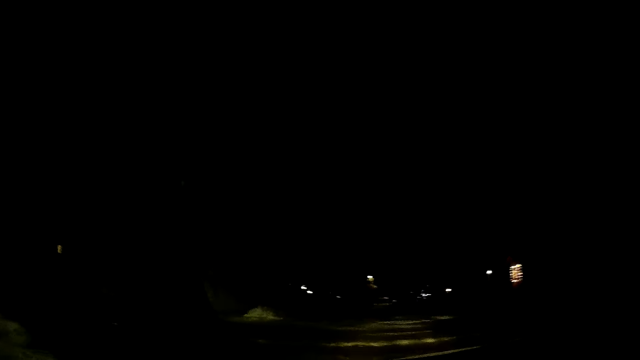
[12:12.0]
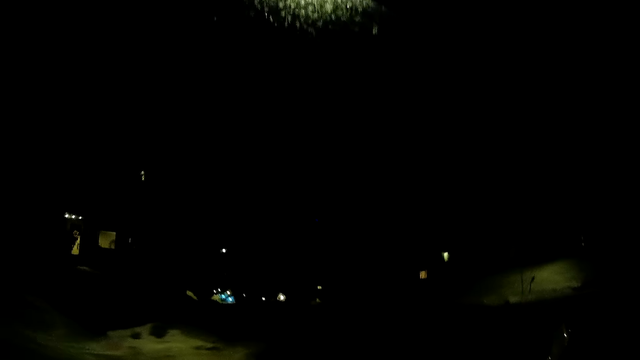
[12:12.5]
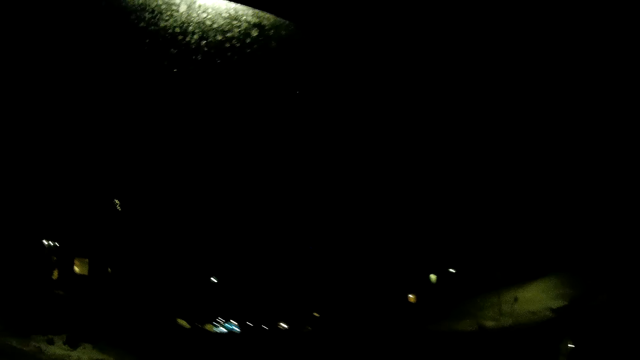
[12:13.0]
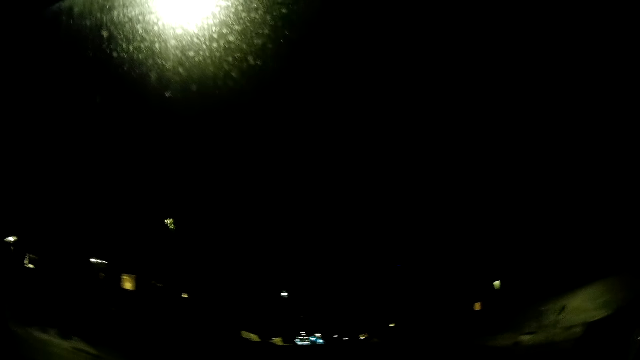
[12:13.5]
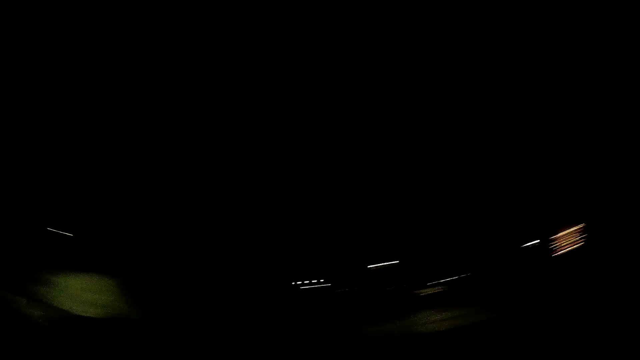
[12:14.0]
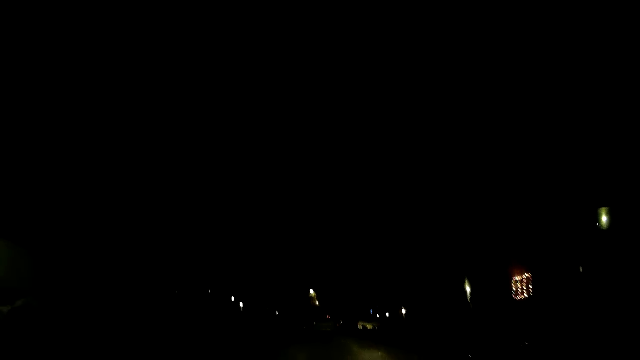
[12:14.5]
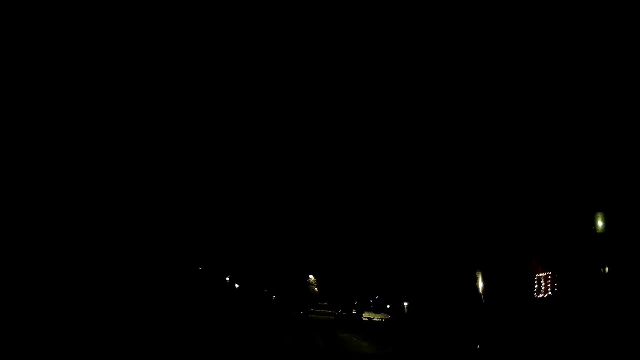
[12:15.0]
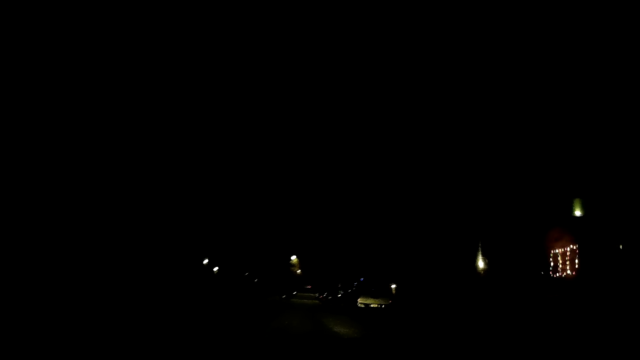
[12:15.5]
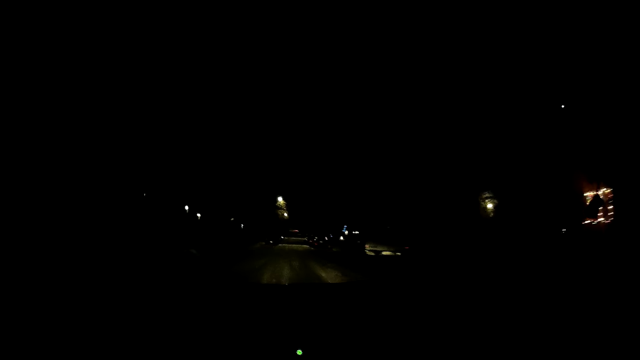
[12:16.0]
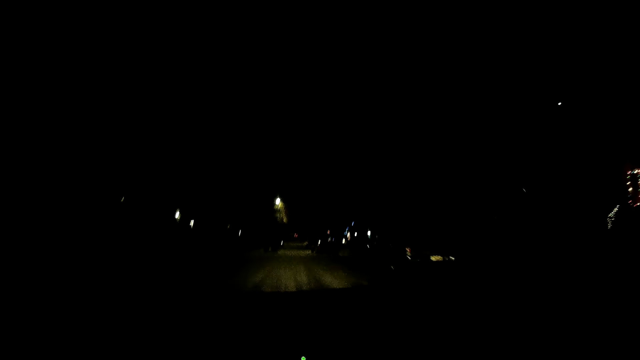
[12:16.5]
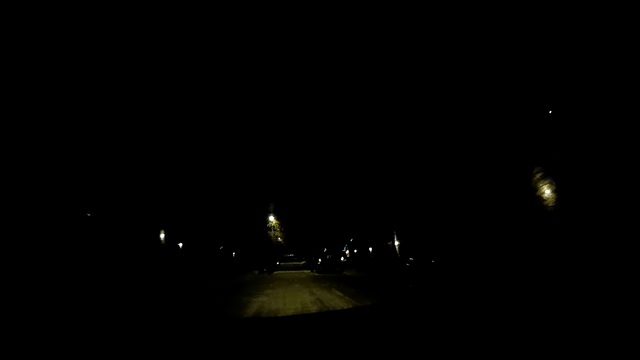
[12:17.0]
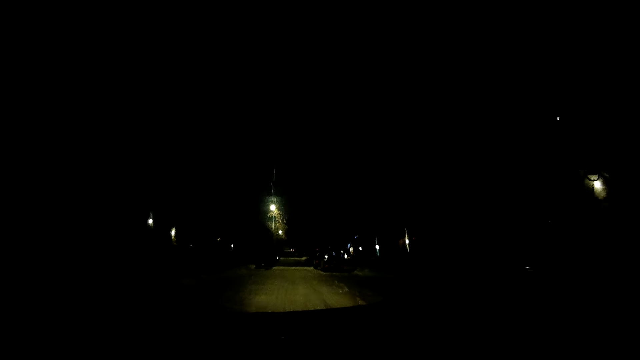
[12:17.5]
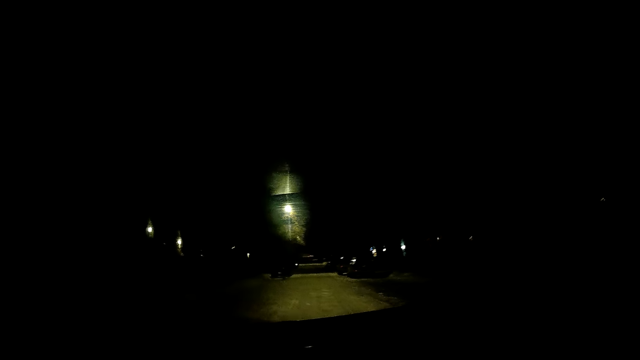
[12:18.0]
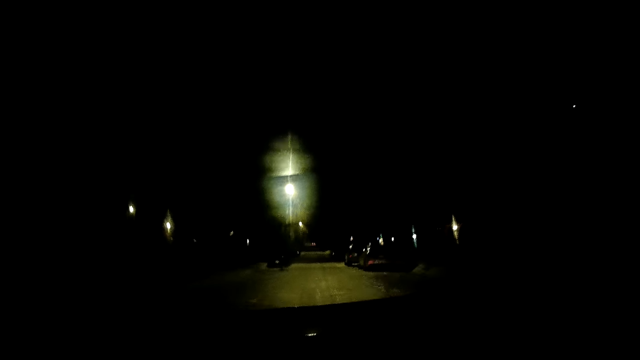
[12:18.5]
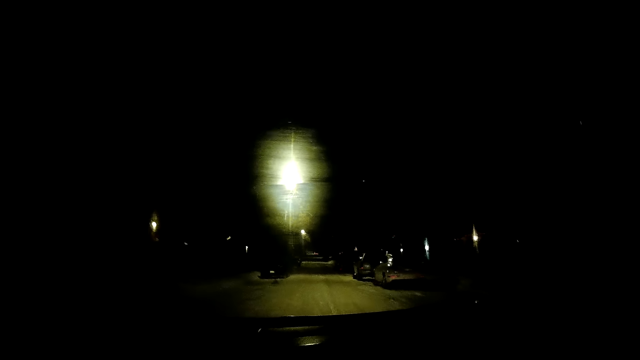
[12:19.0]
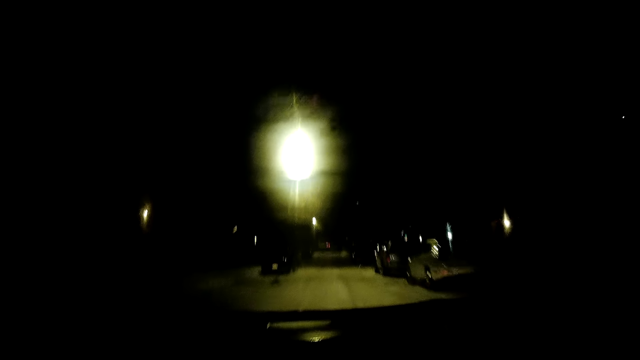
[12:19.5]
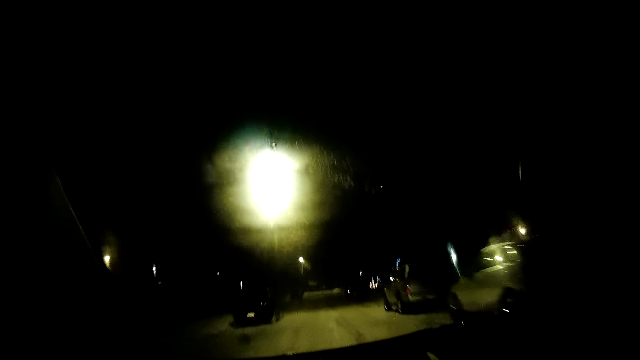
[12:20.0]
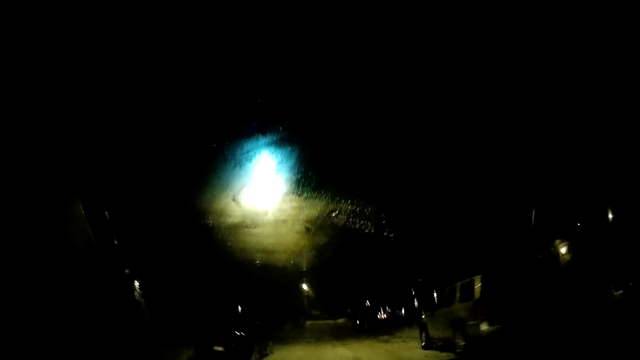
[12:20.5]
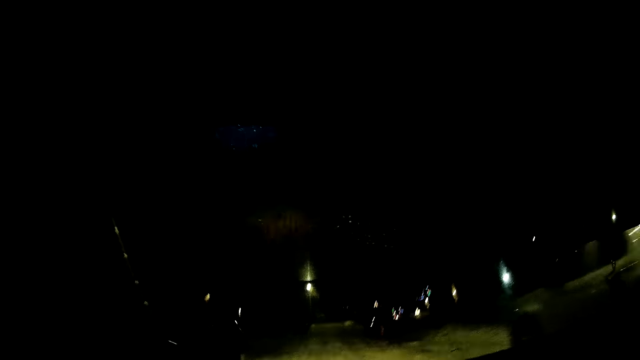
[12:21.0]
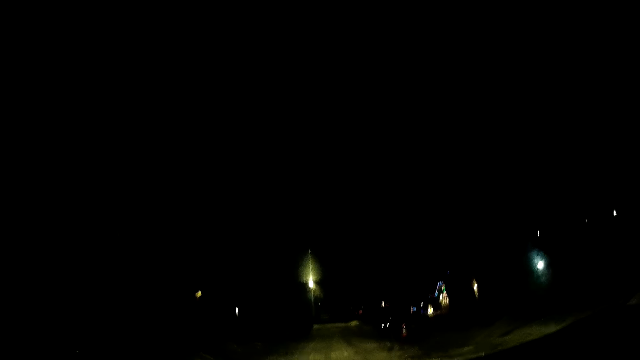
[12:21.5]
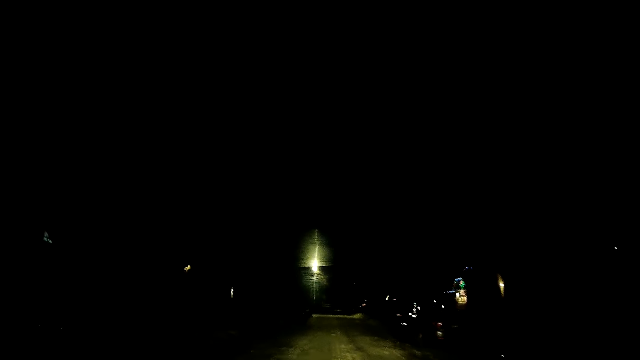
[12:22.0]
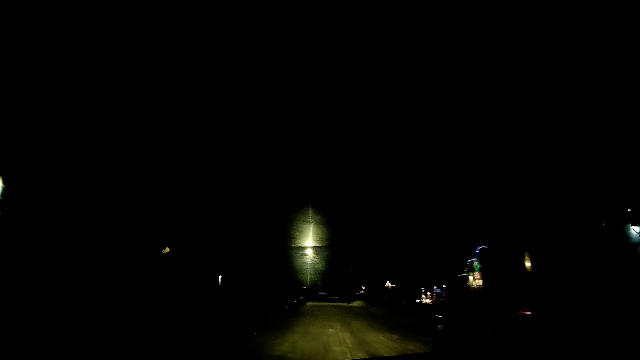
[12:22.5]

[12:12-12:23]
The camera wearer looks around. They look around again. They drive the car on the road. They drive the car on the road again.

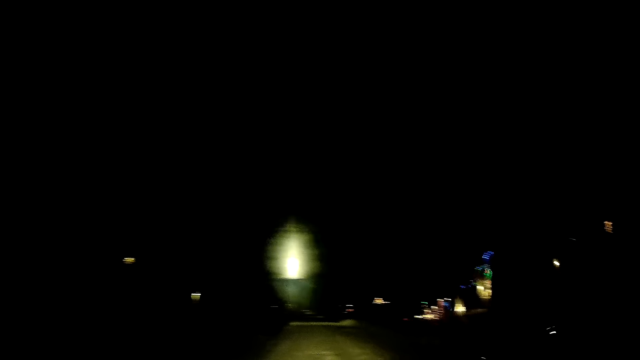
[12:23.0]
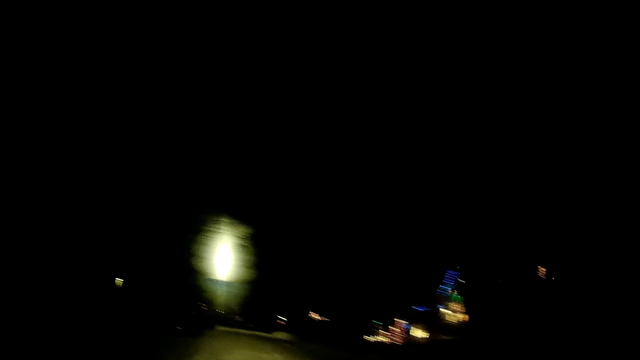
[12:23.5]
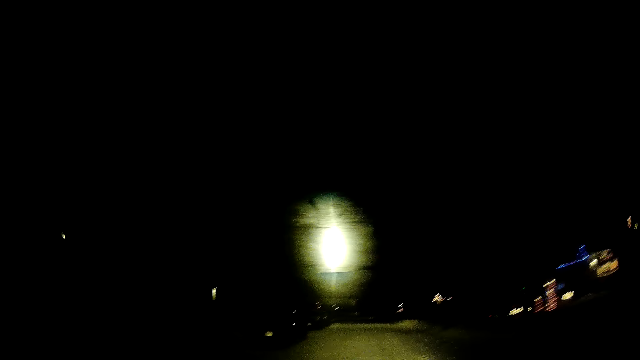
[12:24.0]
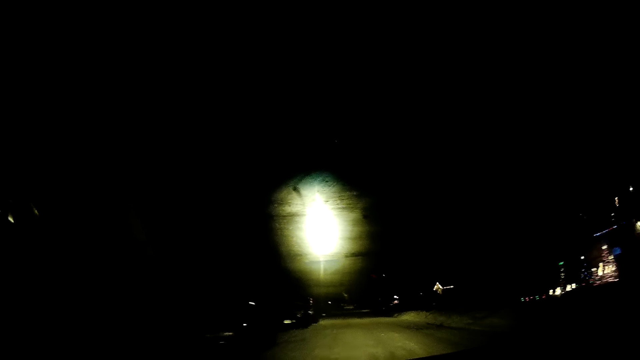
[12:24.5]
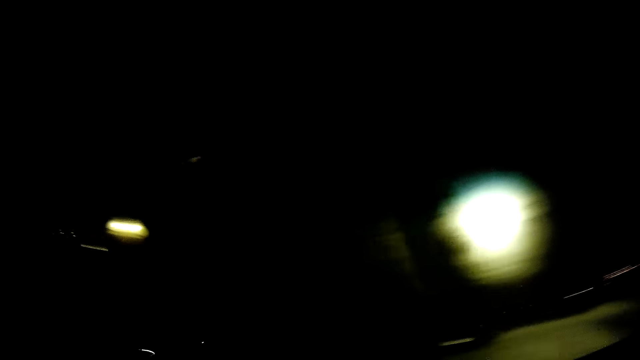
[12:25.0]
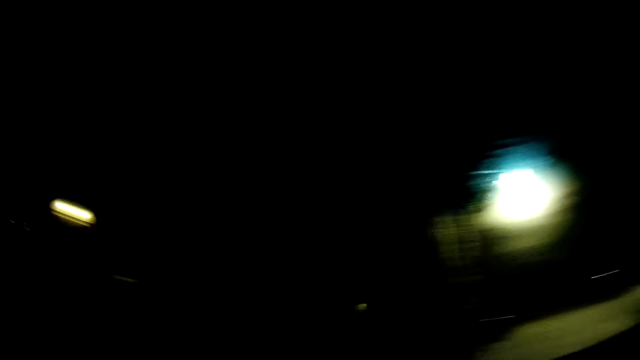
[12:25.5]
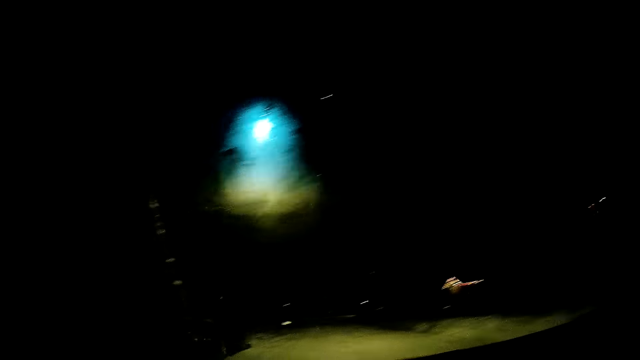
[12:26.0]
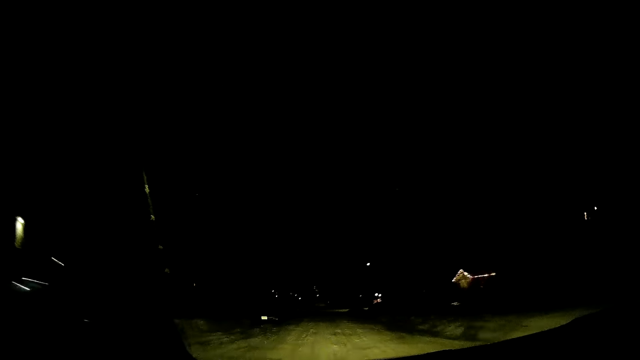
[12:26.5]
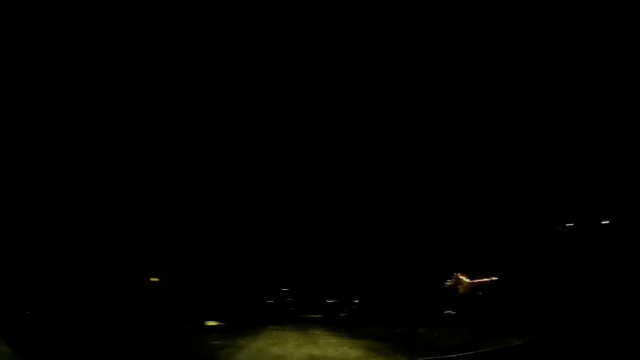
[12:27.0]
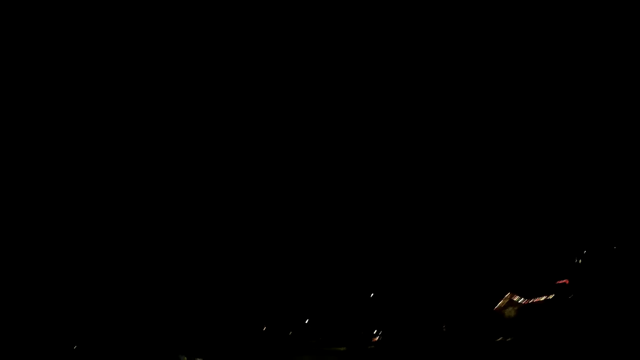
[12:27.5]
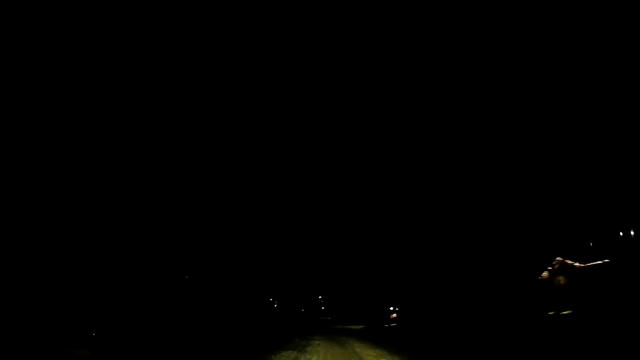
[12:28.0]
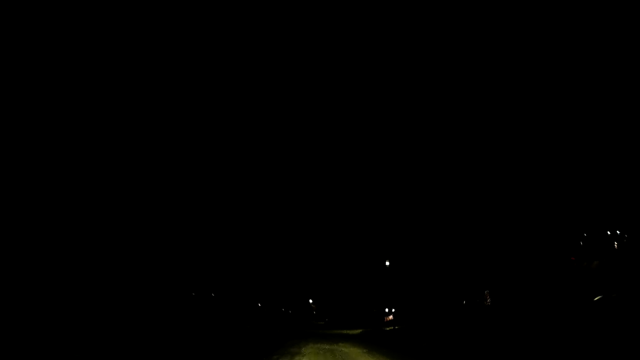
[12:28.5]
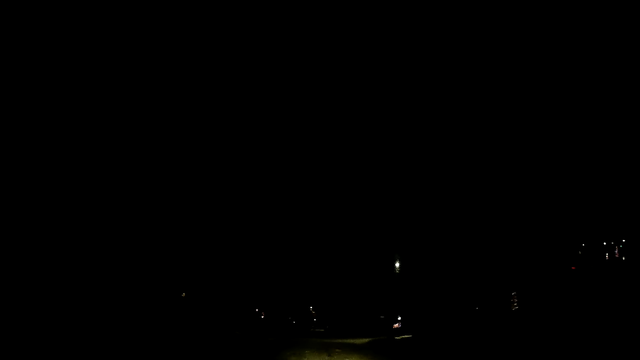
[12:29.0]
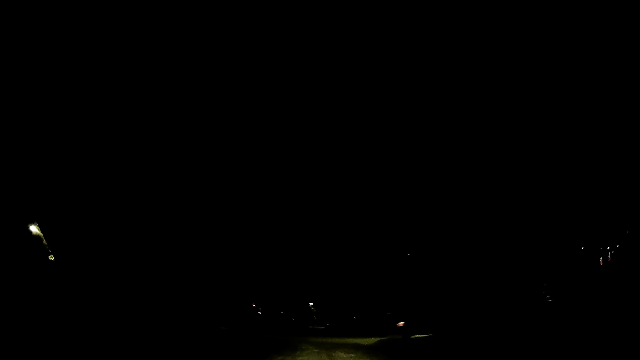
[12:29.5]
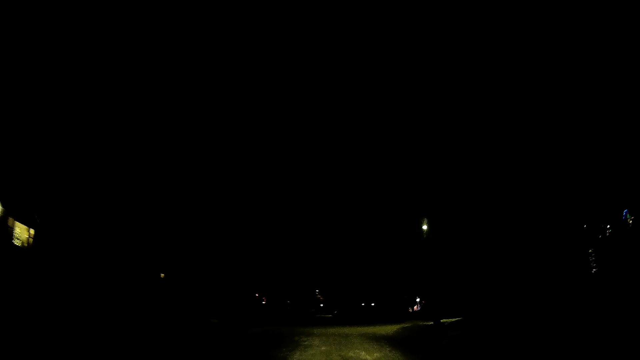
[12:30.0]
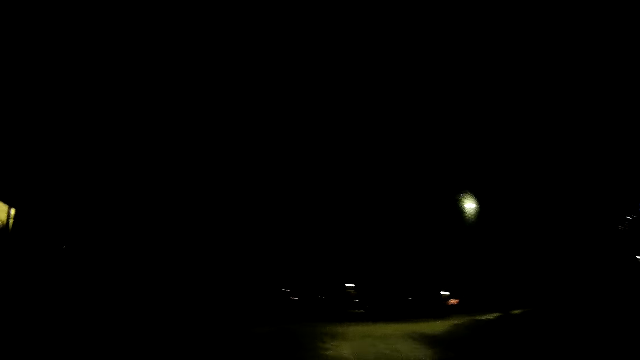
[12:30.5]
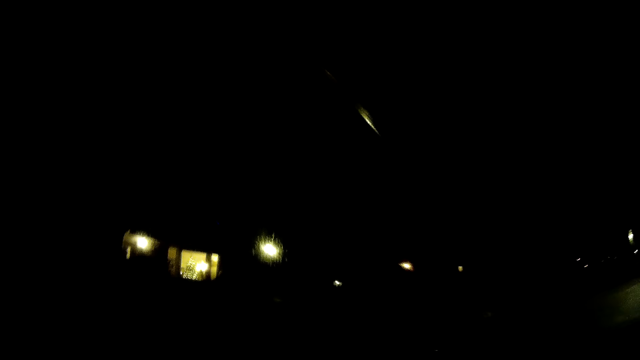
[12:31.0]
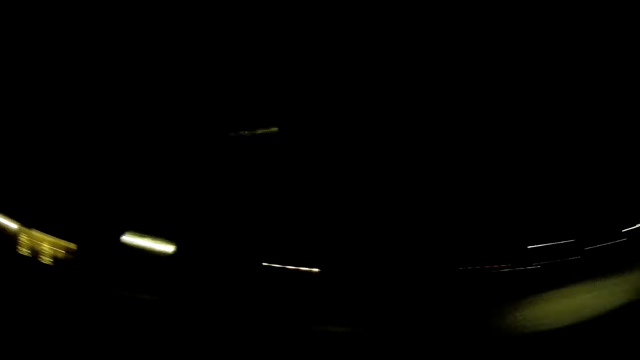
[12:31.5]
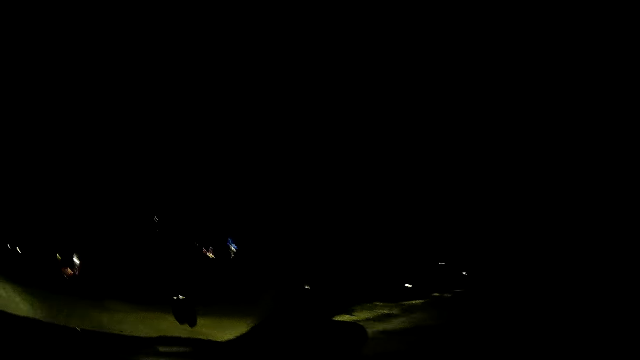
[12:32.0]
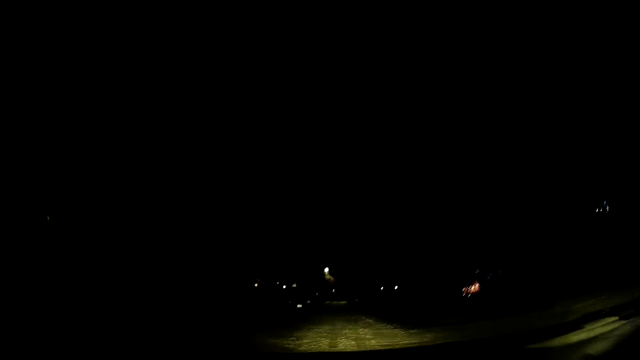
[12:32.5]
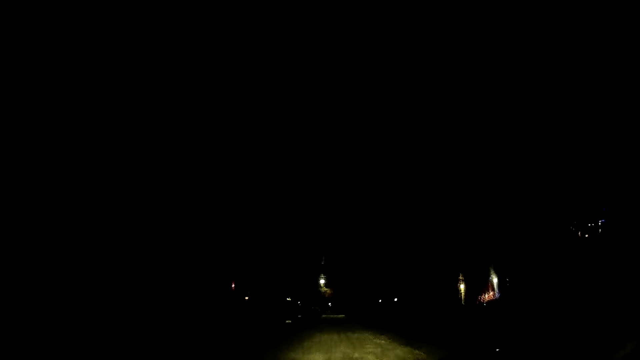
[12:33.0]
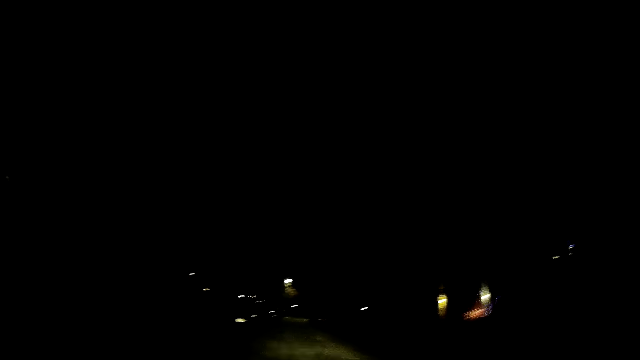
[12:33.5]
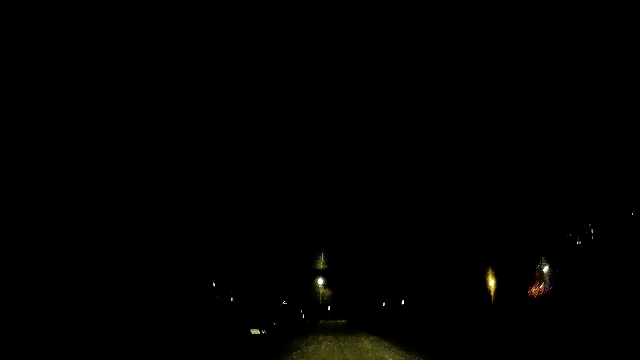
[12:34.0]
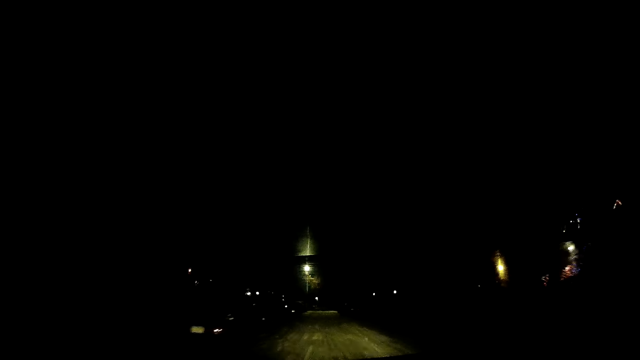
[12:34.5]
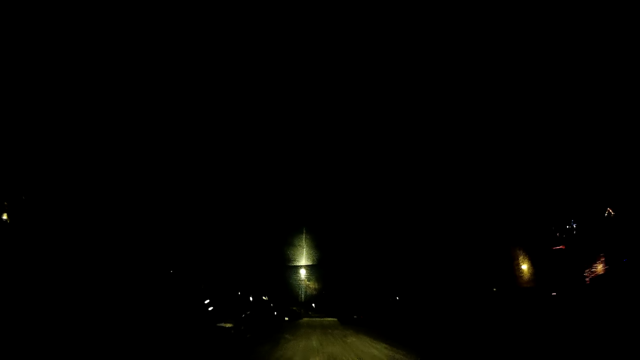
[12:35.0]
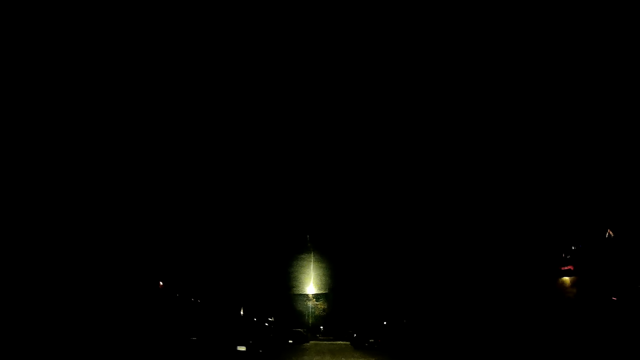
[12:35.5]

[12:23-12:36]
The camera wearer drives the car on the road. They look around. They drive the car on the road. They look around. They look around again. They drive the car on the road.
